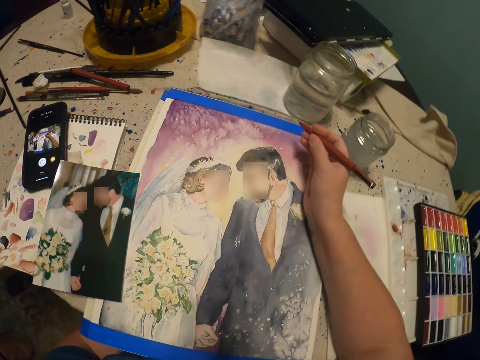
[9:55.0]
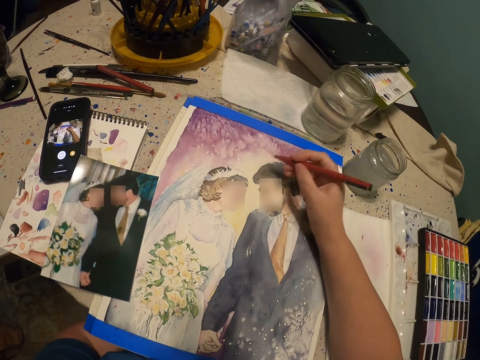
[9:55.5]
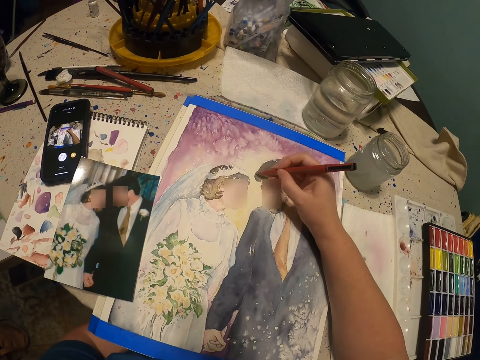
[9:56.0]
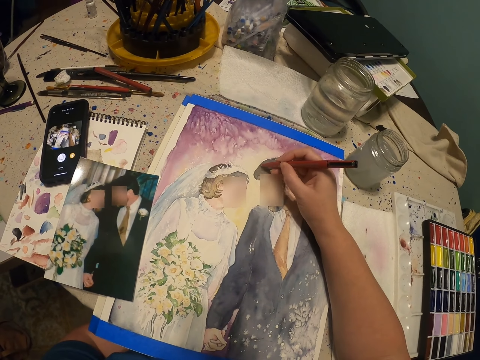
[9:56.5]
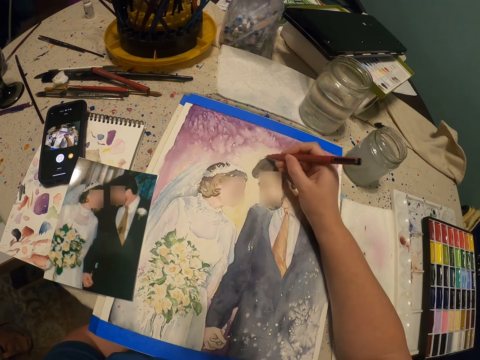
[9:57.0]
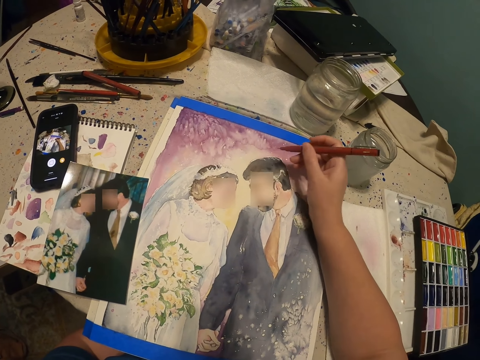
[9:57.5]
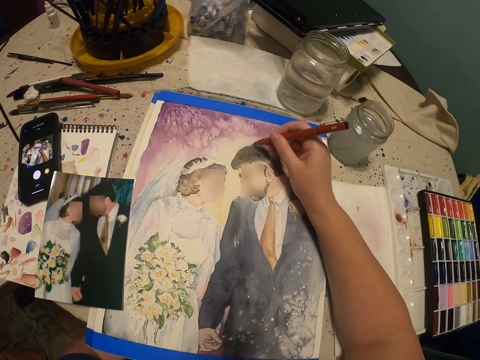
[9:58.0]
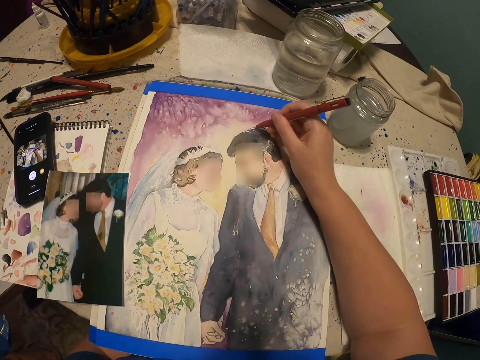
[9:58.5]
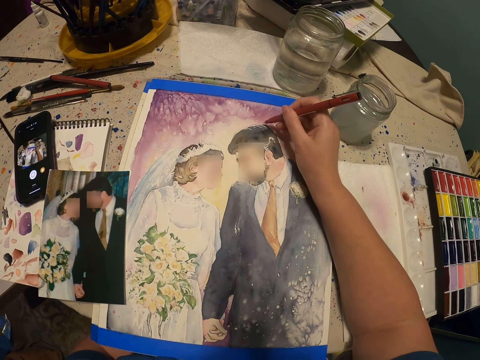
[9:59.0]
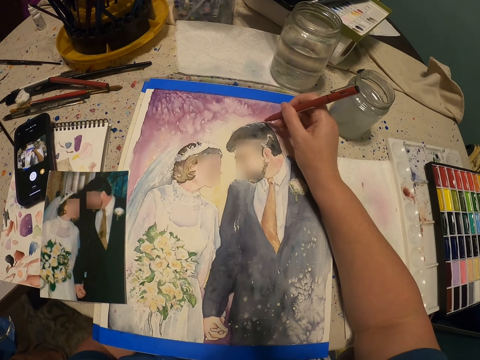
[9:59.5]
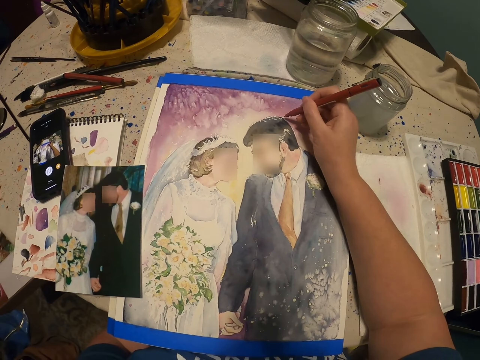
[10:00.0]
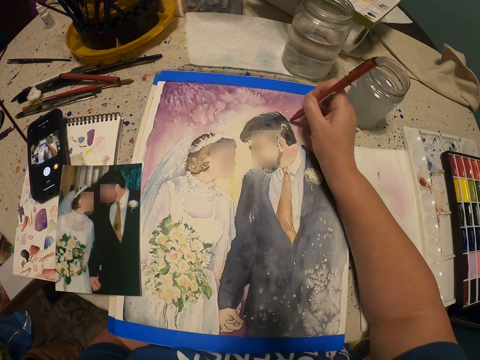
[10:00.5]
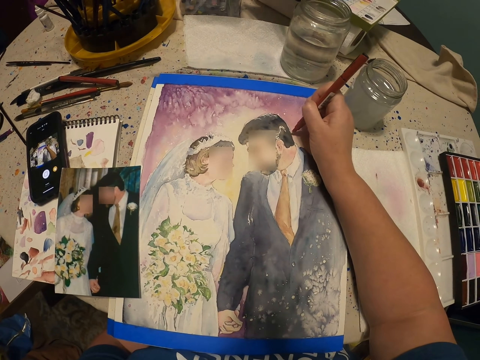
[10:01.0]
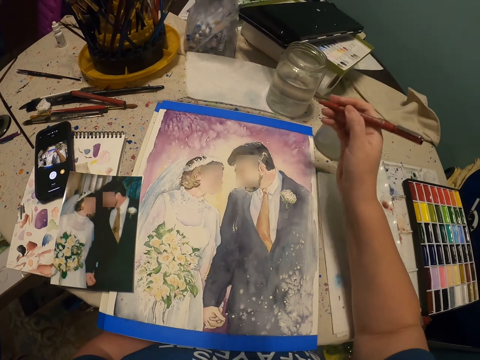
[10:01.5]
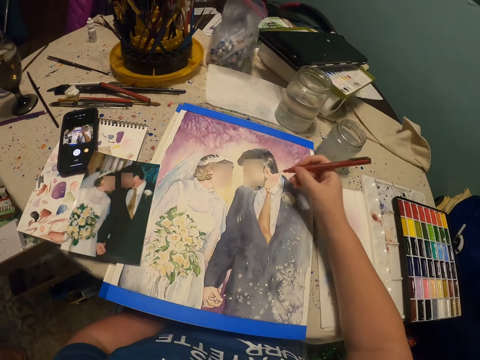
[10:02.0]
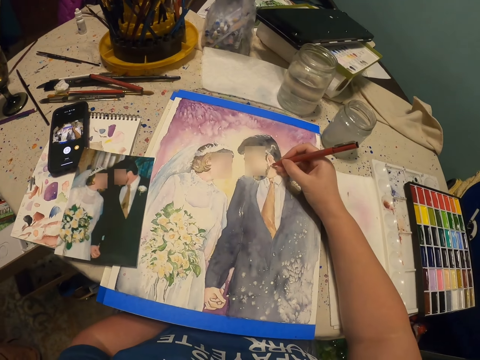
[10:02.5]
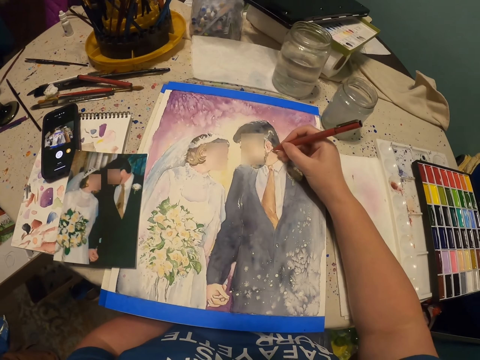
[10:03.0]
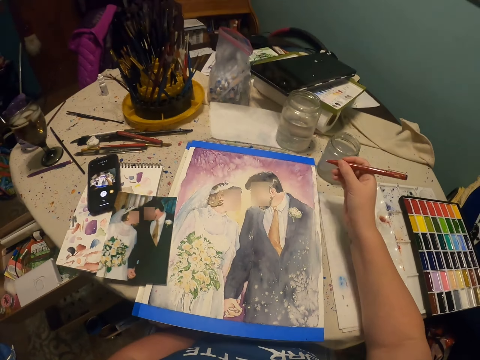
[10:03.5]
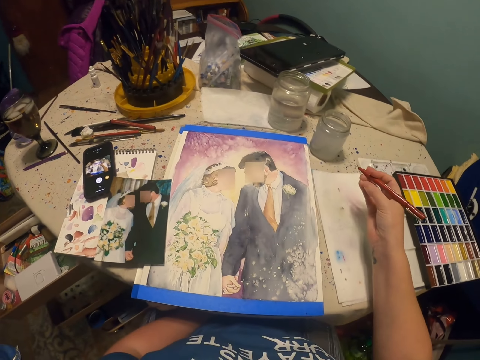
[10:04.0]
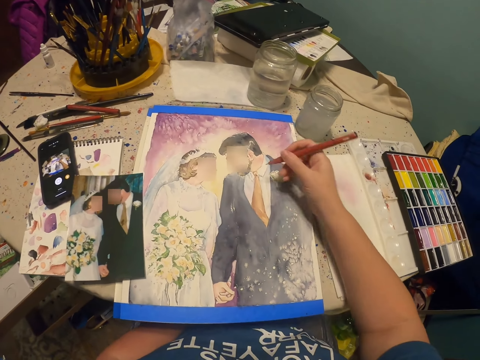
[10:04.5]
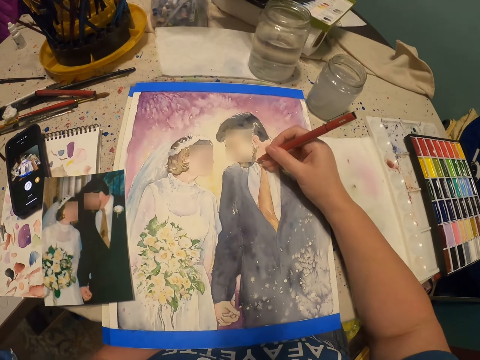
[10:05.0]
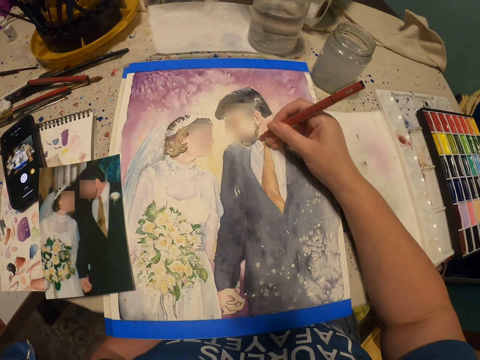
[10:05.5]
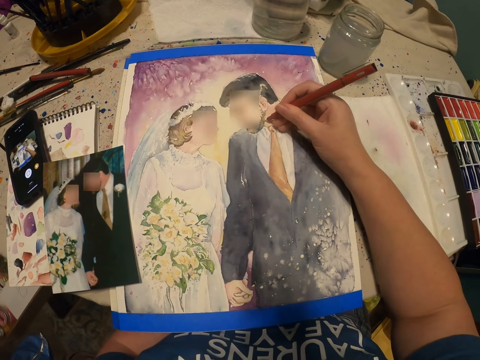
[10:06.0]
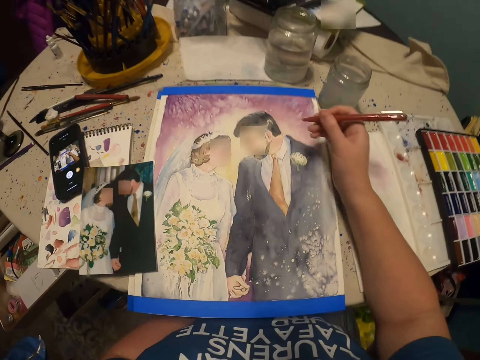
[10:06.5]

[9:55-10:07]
The camera wearer holds the pencils with his right hand. He draws an image on the piece of paper with a pencil. He holds the pencils with his right hand. He draws the image on the piece of paper with the pencil. He holds the pencils with his right hand. He draws the image on the piece of paper with the pencil.

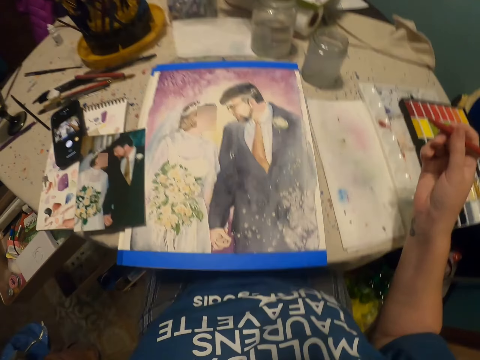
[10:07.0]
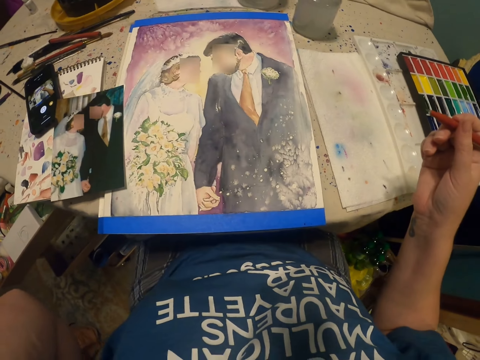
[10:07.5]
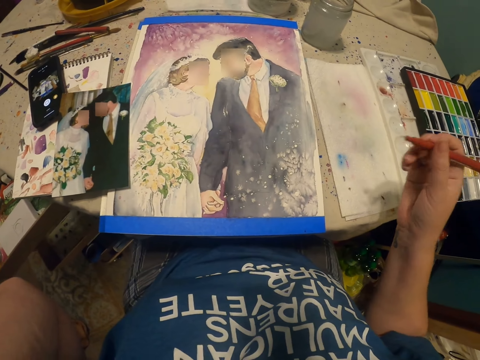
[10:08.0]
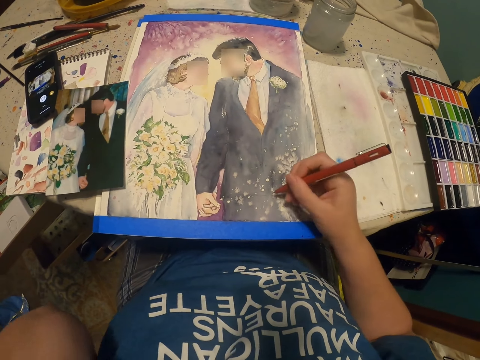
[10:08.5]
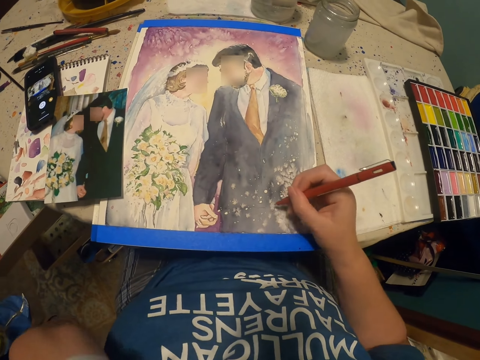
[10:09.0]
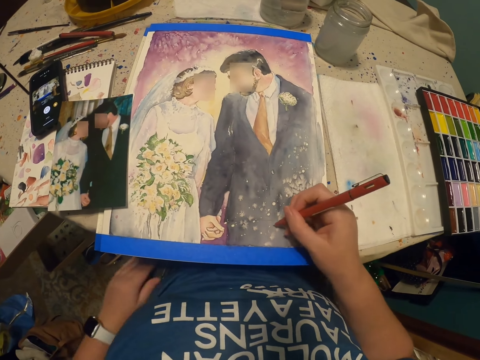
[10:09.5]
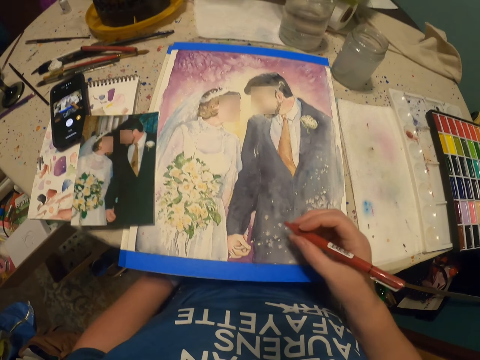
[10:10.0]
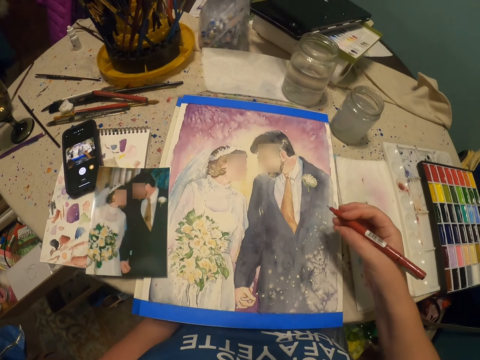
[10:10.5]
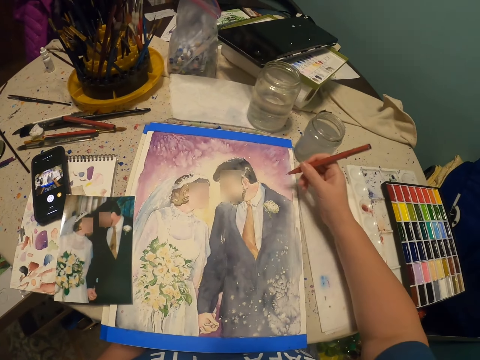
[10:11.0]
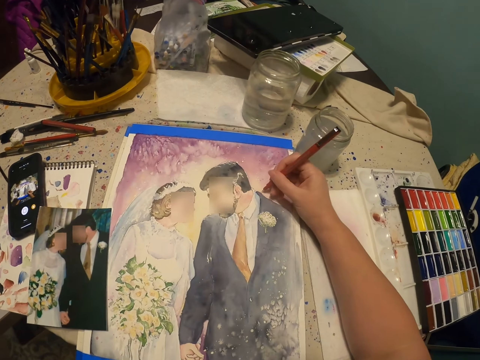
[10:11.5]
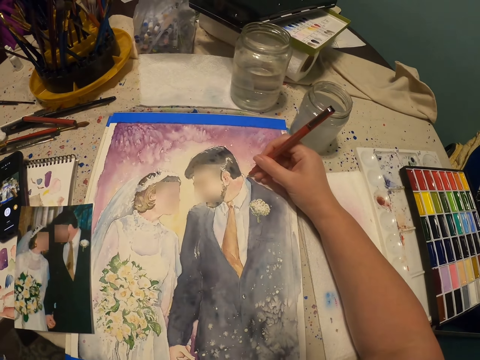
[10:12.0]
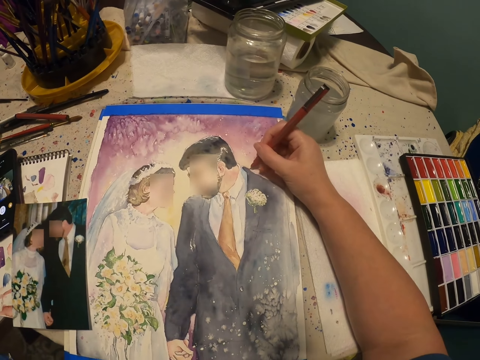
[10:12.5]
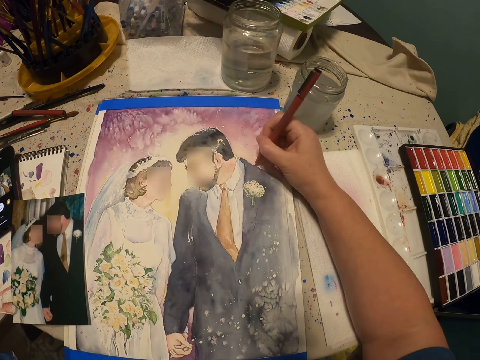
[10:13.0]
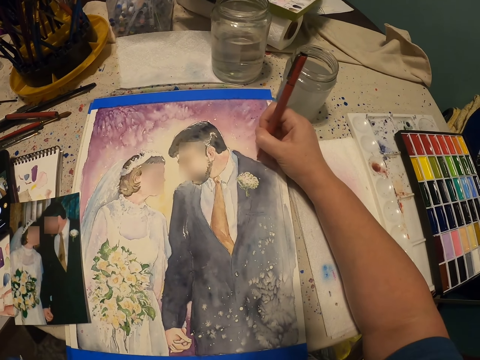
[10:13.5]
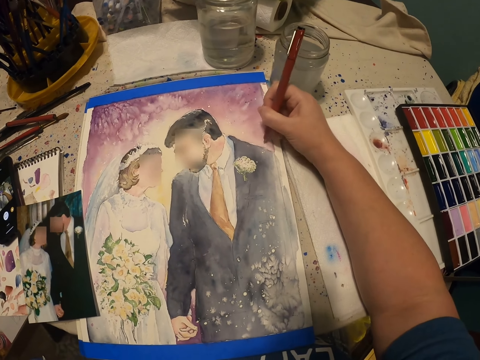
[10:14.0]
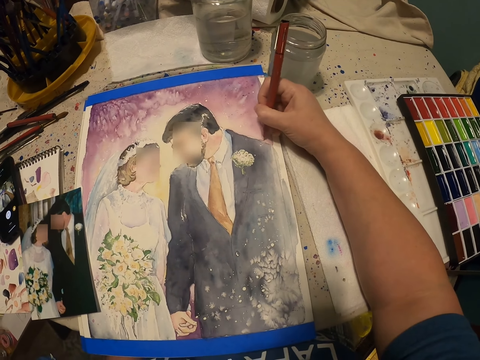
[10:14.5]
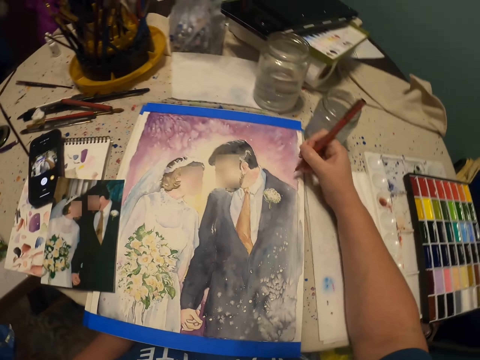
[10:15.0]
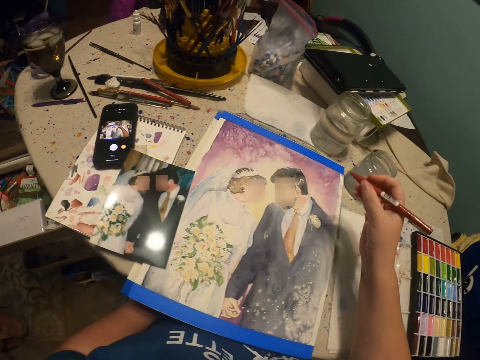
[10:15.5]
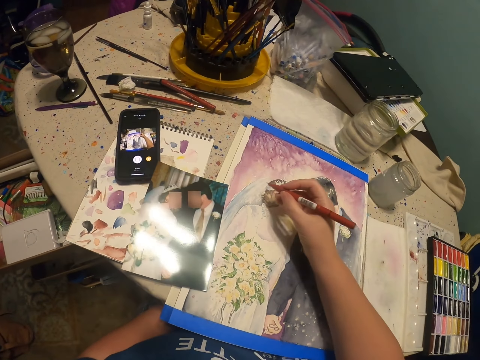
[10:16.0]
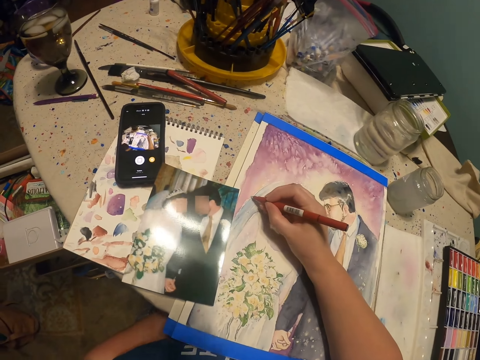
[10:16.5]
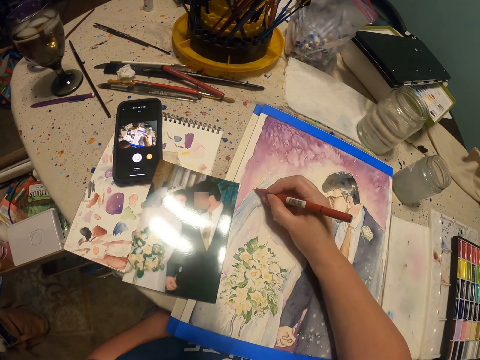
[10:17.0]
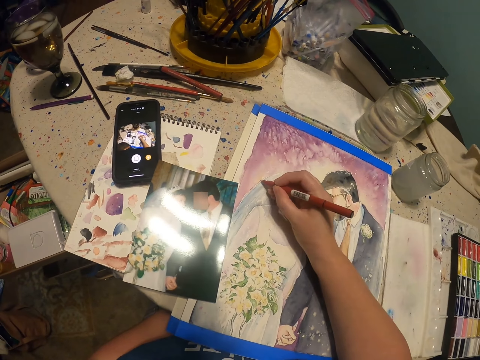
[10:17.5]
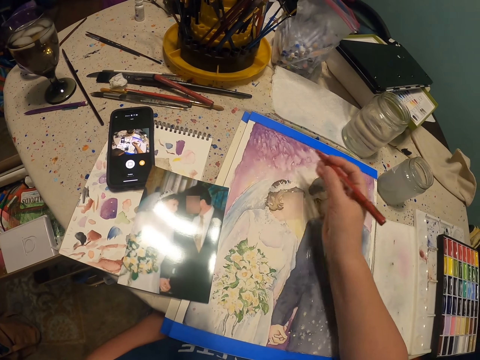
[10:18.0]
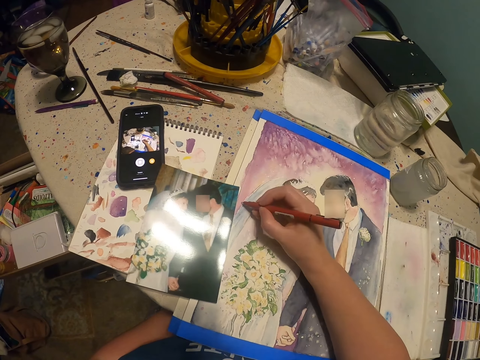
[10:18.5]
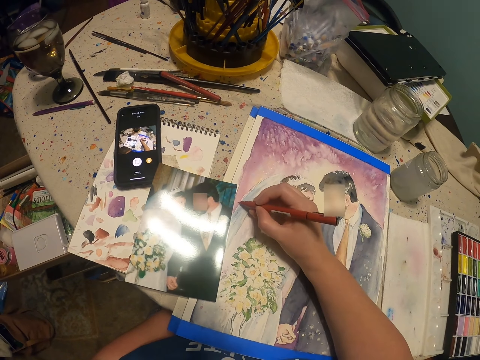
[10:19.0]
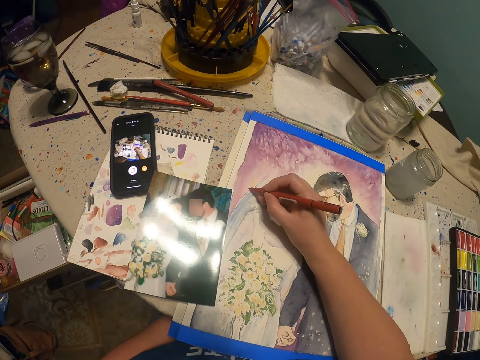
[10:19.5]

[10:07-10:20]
The camera wearer holds the pencils with his right hand. He draws an image on the piece of paper with a pencil. He holds the pencils with his right hand. He draws the image on the piece of paper with the pencil. He holds the pencils with his right hand. He draws the image on the piece of paper with the pencil.

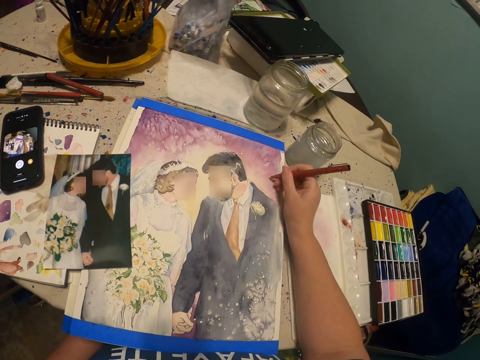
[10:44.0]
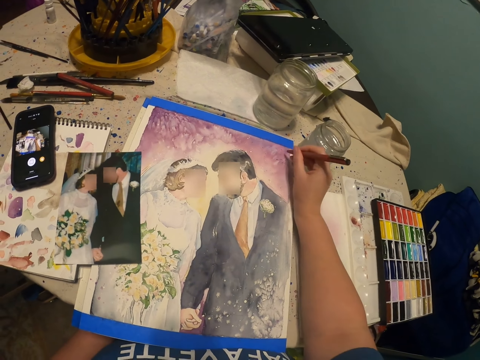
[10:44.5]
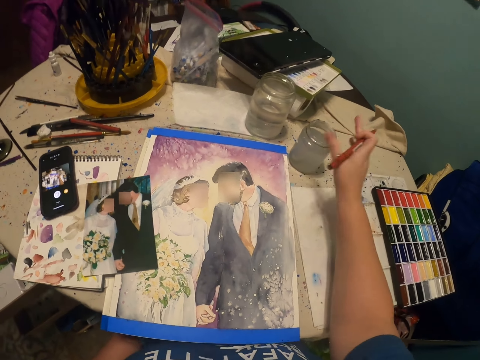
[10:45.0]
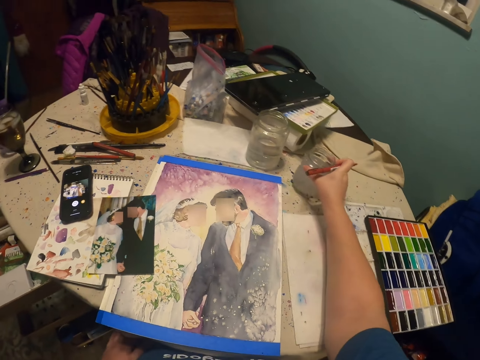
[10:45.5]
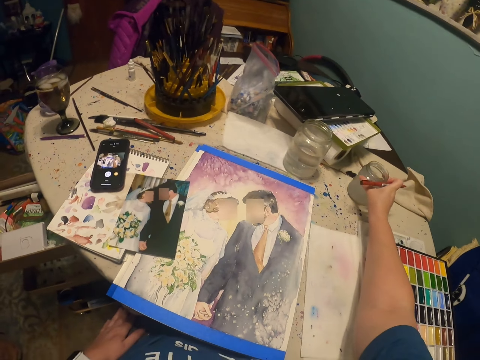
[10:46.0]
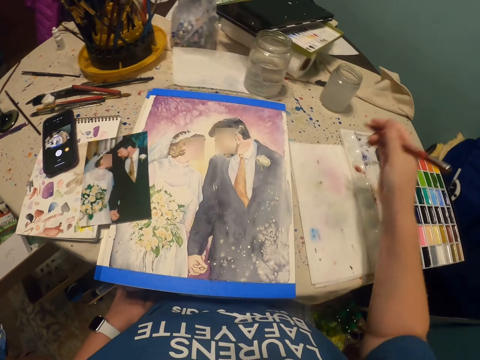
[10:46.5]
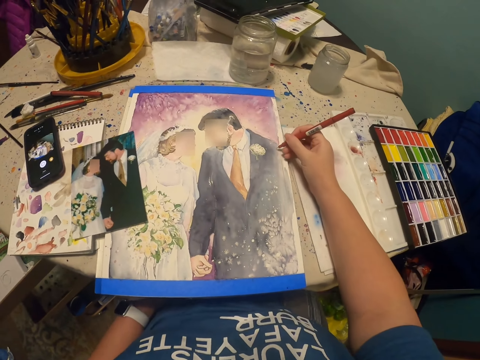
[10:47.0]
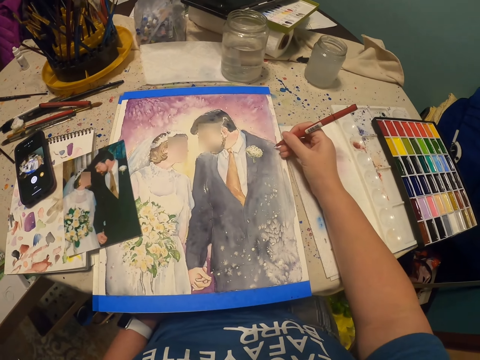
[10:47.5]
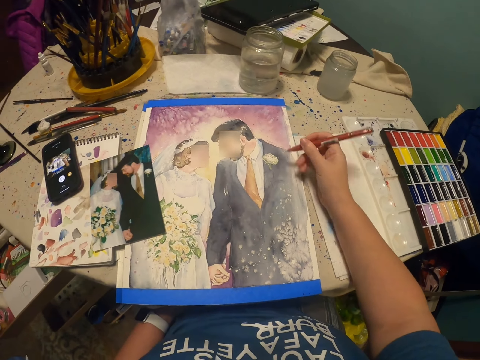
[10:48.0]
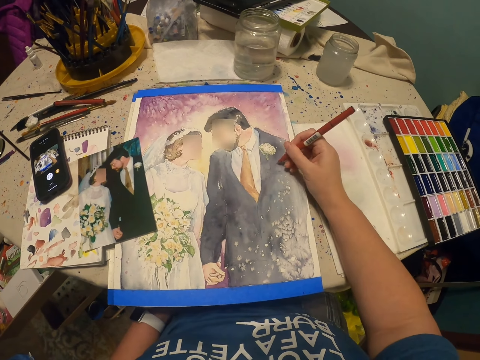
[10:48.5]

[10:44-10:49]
The camera wearer moves the glass tin aside on the table. They draw an image on the piece of paper with a pencil.
